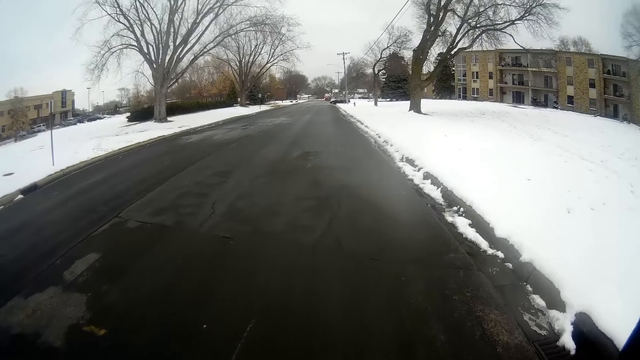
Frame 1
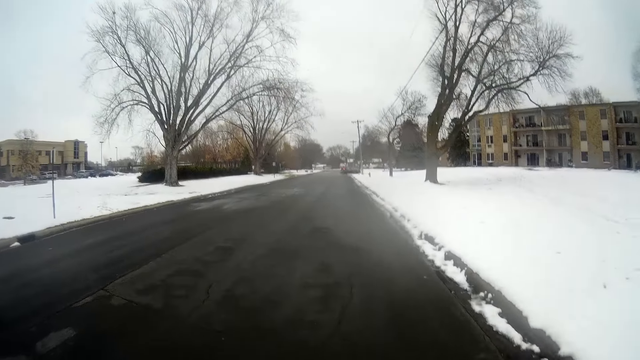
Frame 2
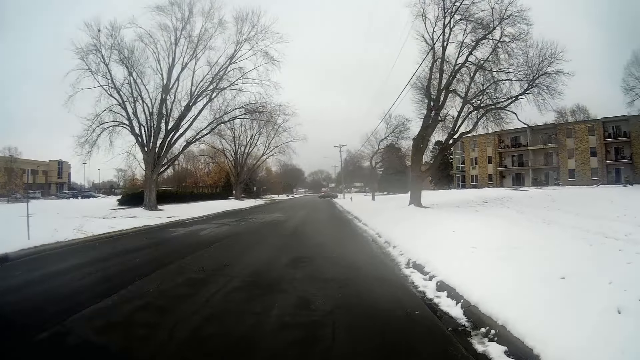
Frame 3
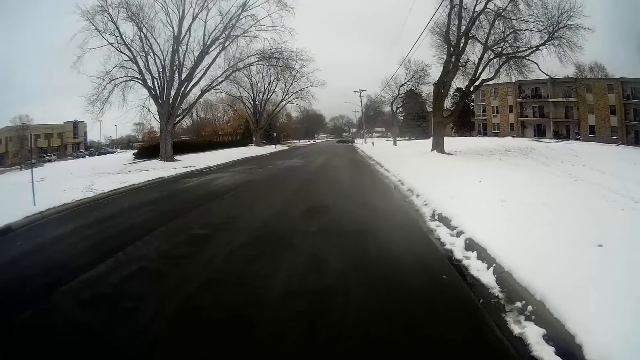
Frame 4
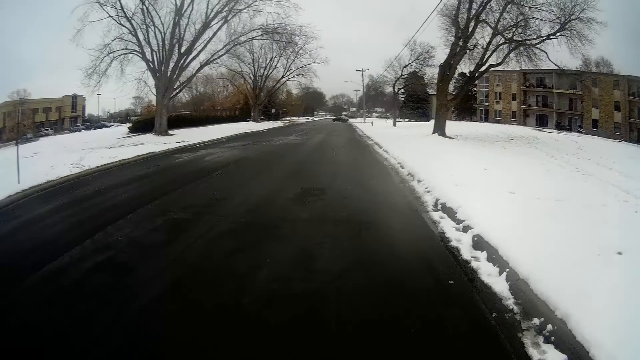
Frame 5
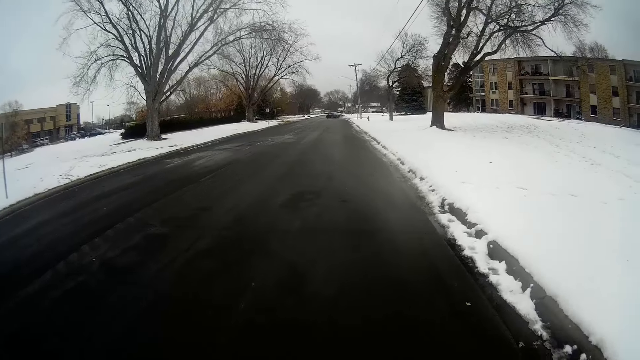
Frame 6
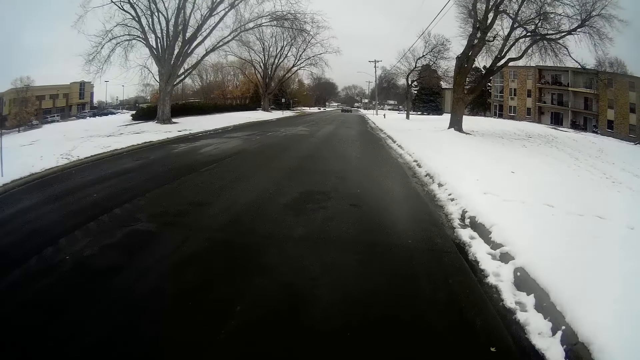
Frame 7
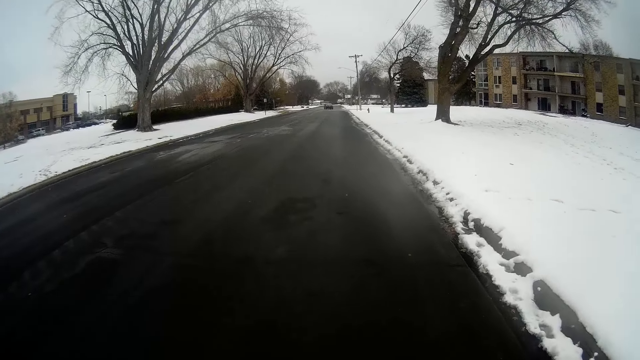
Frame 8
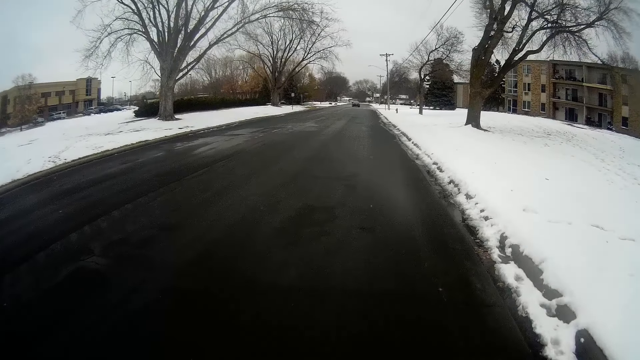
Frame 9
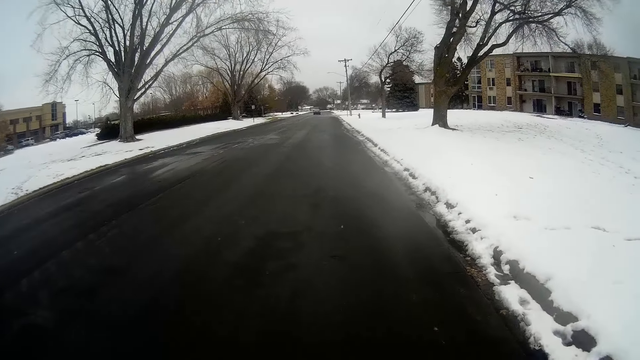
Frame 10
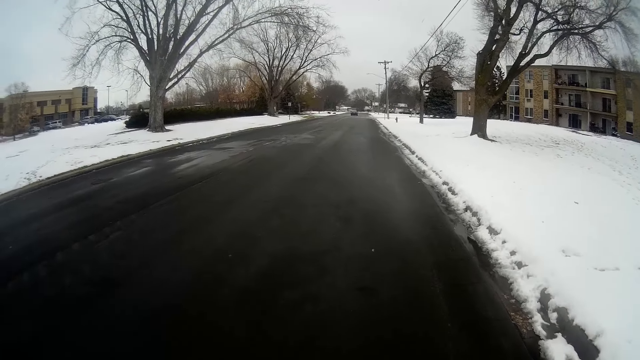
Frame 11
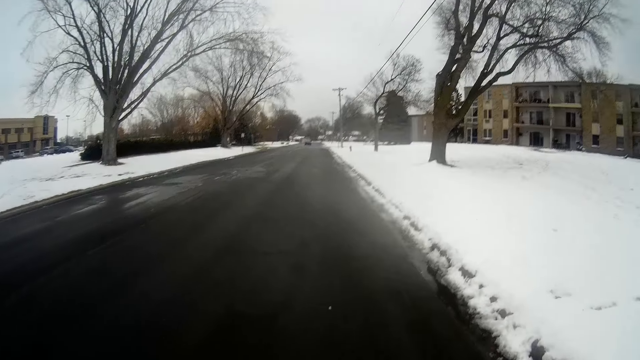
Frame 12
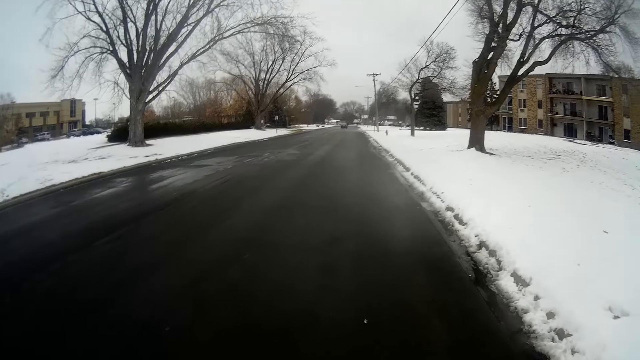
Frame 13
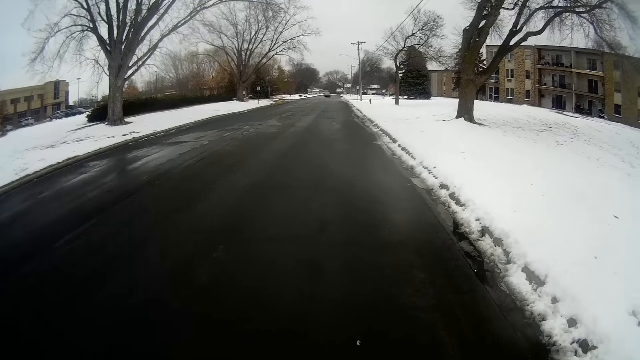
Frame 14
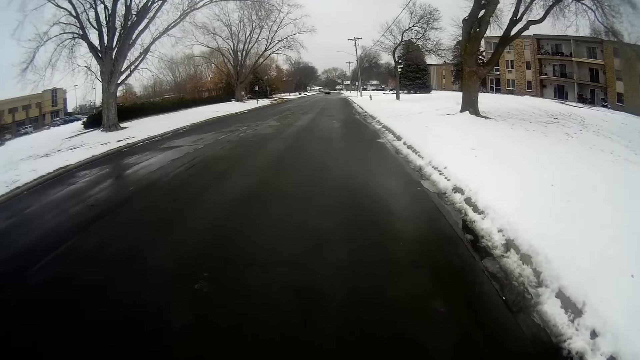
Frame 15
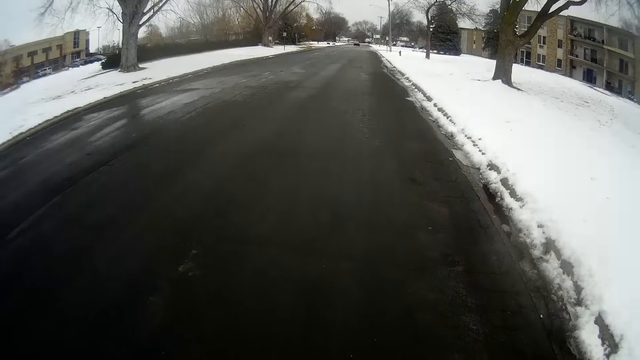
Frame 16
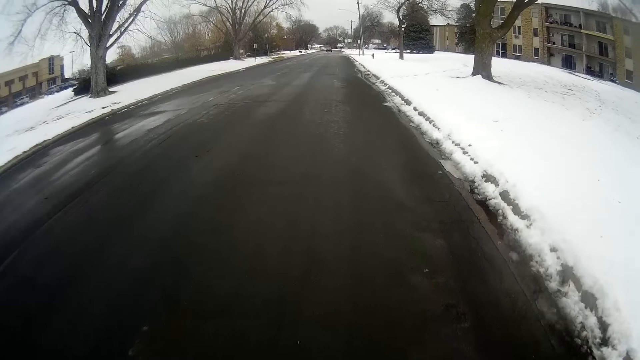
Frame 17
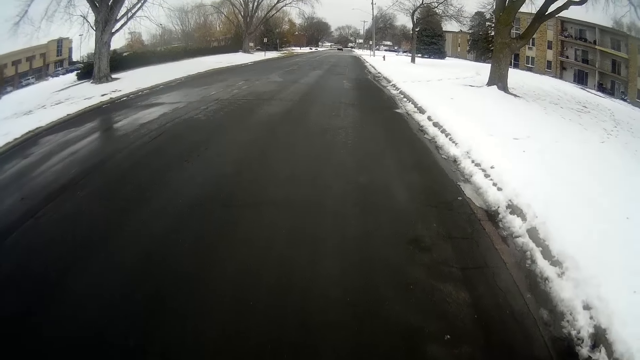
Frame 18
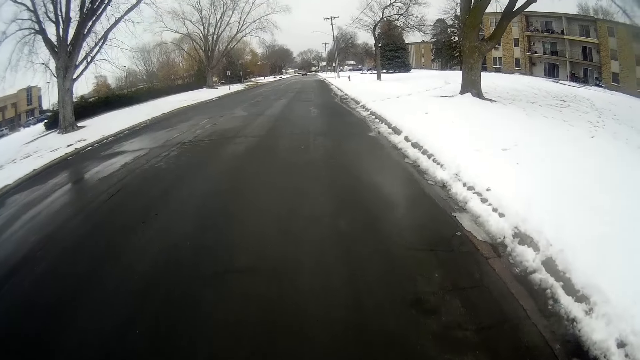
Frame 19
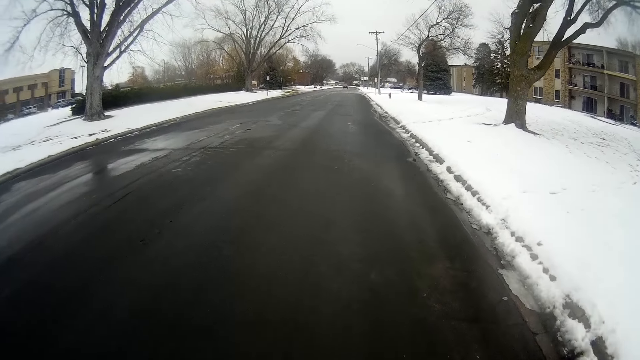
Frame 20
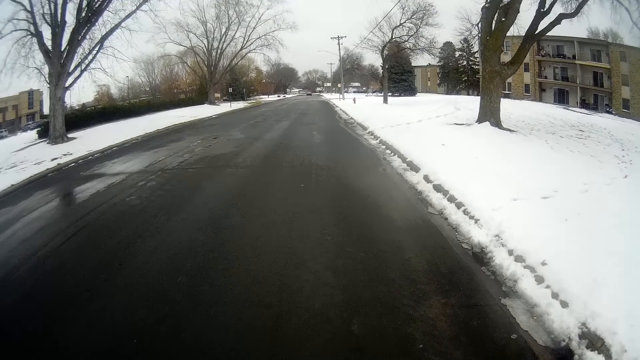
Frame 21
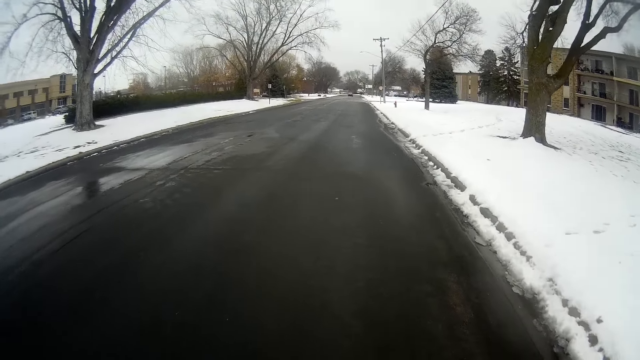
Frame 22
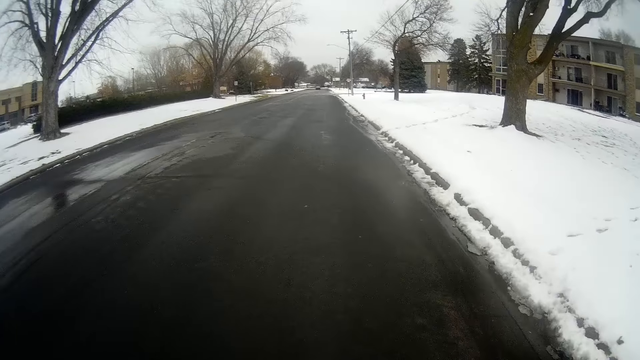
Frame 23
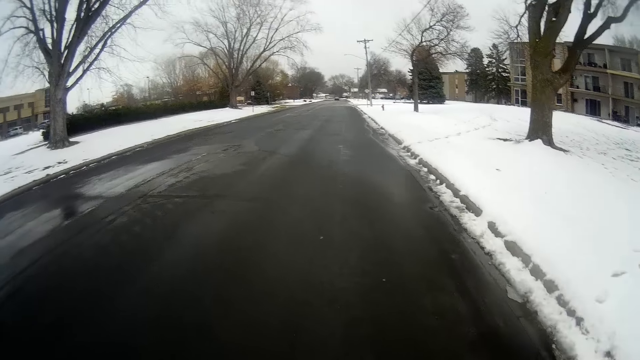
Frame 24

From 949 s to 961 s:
A car drives ahead of the camera wearer.

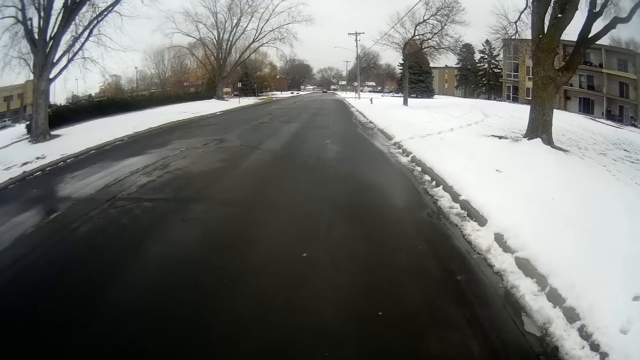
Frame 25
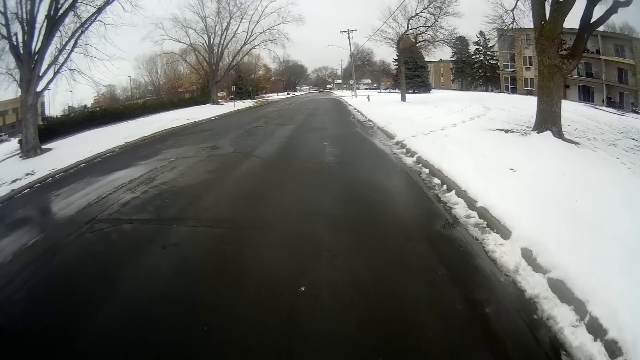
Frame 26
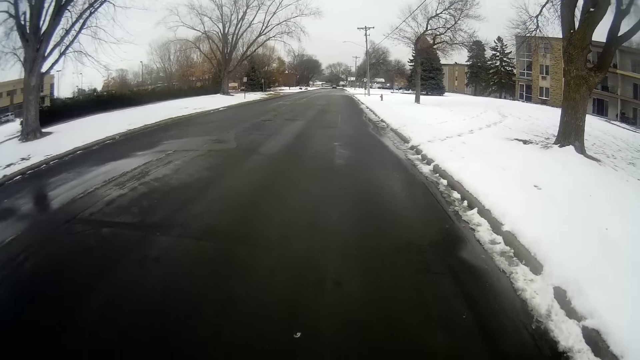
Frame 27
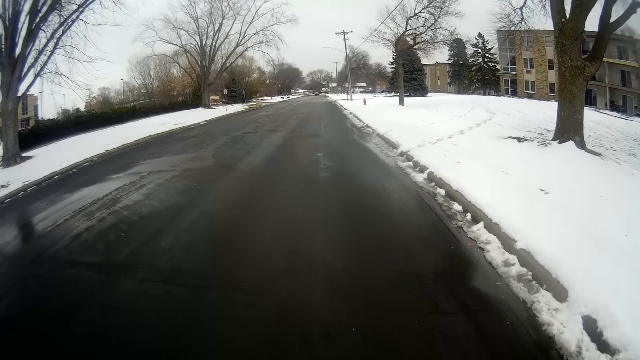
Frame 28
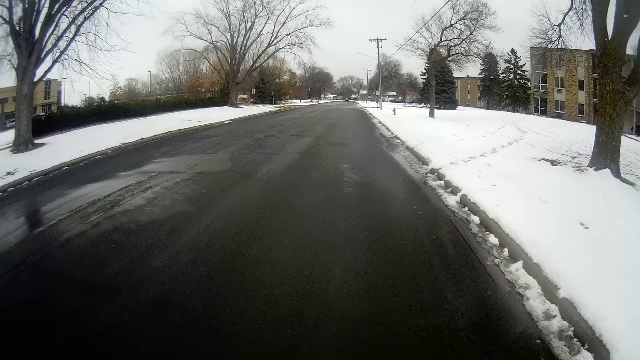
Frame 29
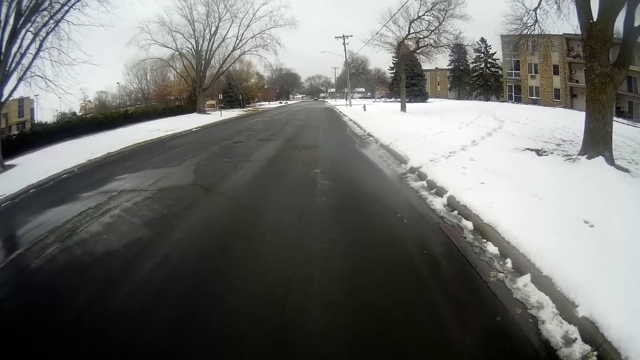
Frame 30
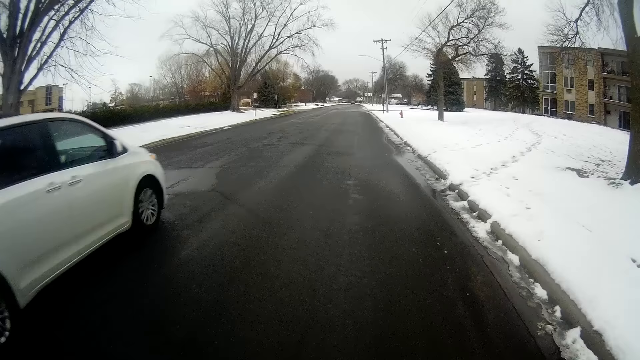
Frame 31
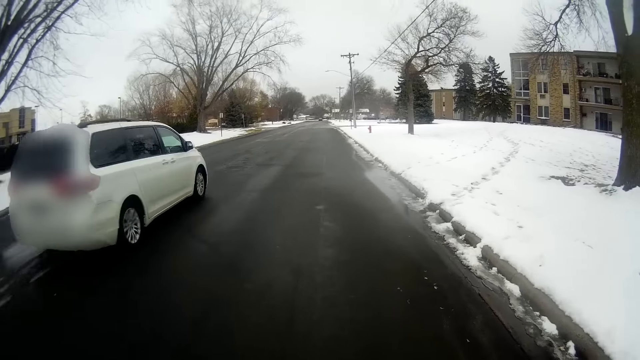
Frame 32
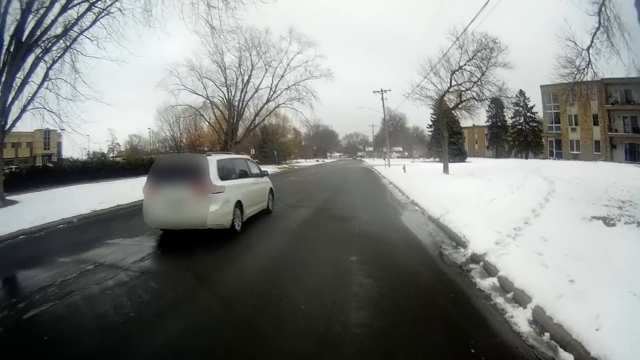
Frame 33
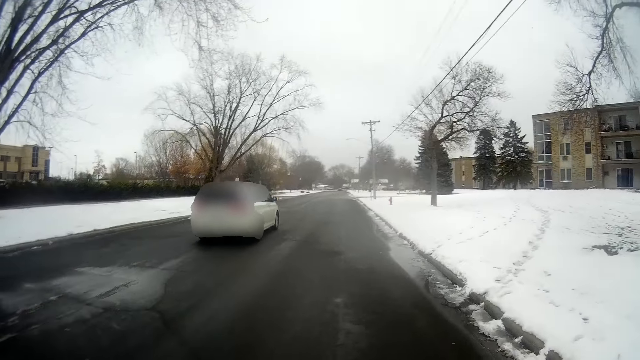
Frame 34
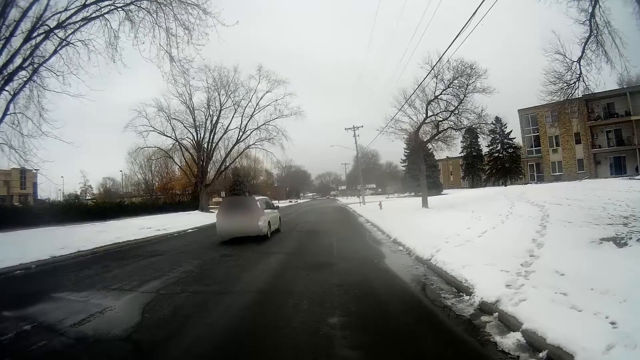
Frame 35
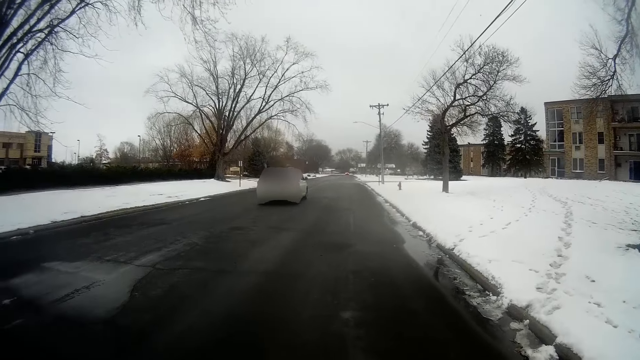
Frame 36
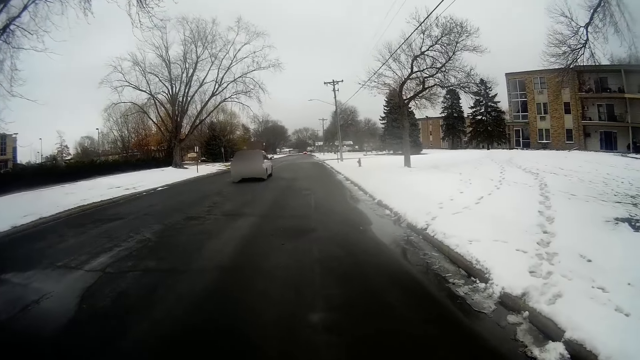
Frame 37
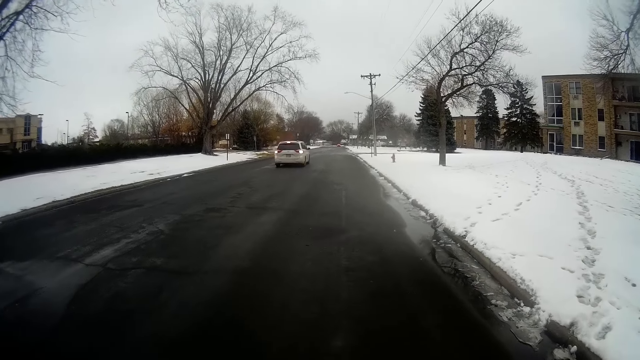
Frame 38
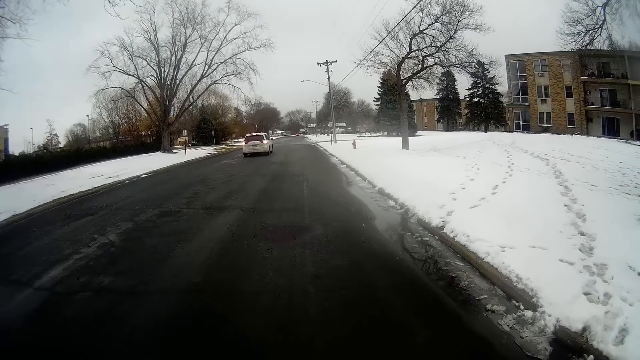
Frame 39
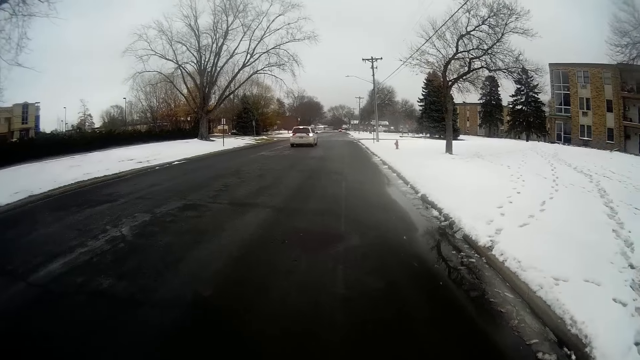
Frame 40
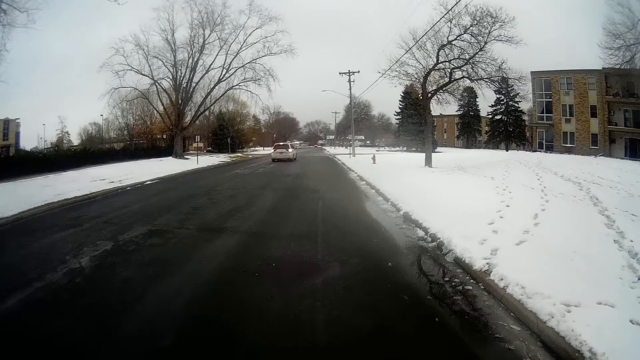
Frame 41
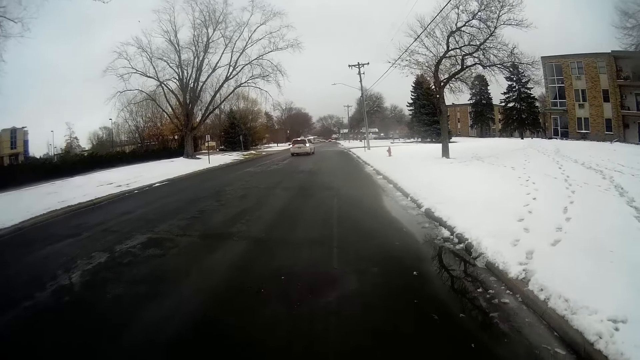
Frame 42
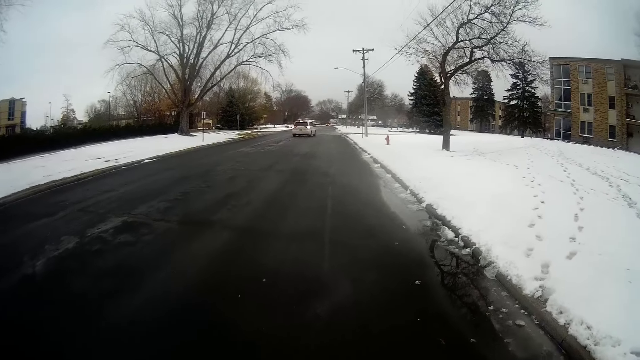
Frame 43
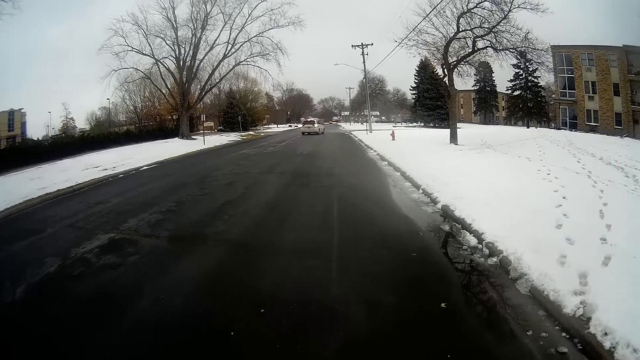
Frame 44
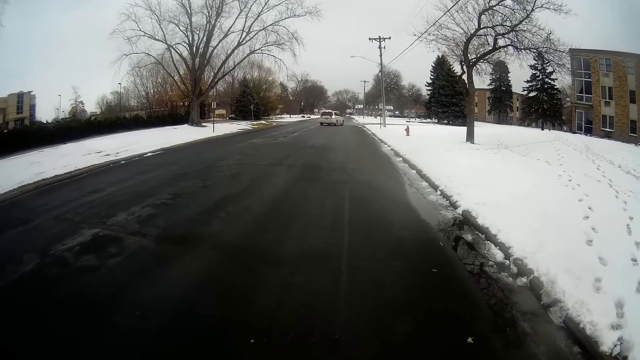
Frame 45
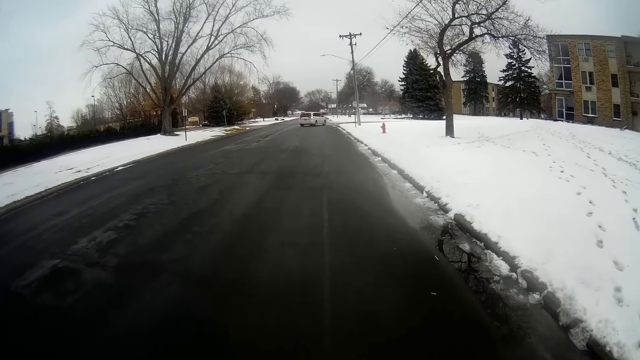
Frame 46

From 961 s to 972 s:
A white car drives past the camera wearer on the roadside.
